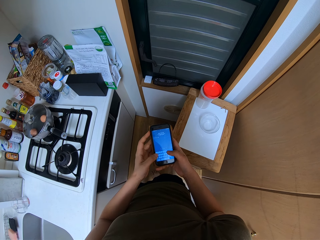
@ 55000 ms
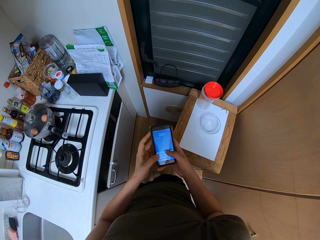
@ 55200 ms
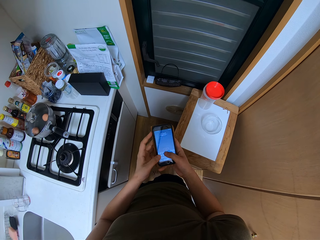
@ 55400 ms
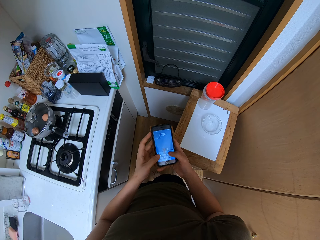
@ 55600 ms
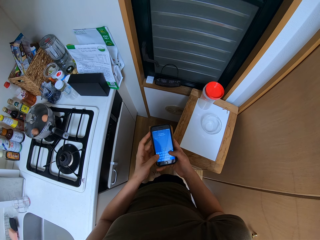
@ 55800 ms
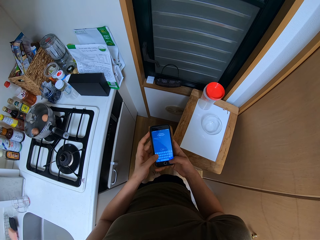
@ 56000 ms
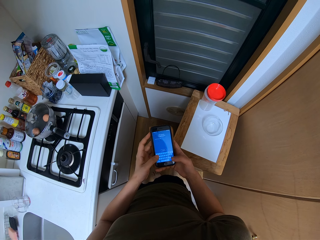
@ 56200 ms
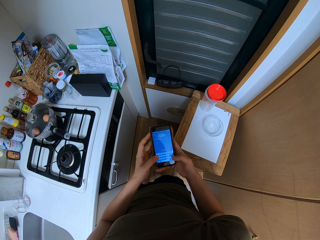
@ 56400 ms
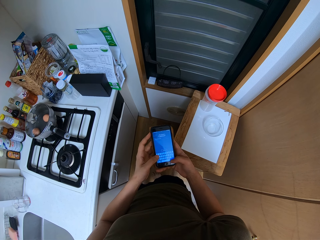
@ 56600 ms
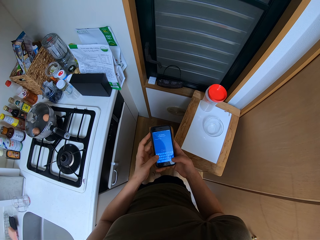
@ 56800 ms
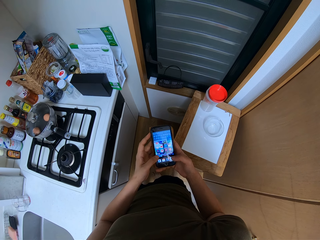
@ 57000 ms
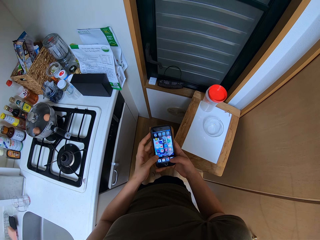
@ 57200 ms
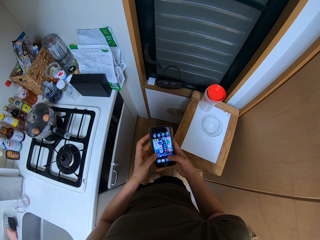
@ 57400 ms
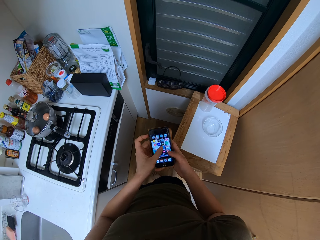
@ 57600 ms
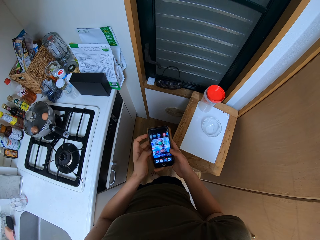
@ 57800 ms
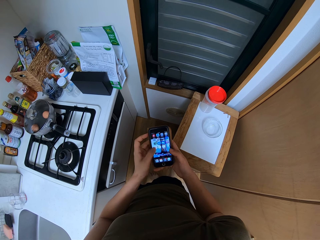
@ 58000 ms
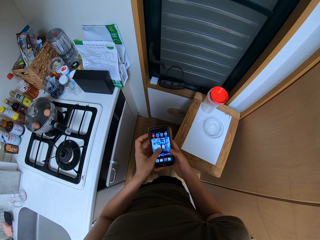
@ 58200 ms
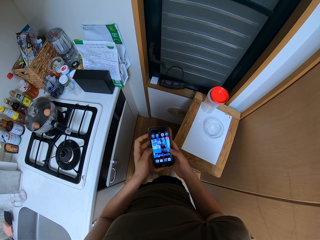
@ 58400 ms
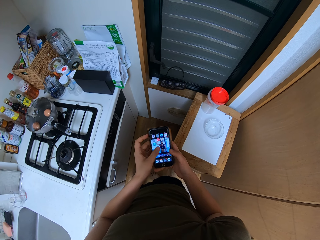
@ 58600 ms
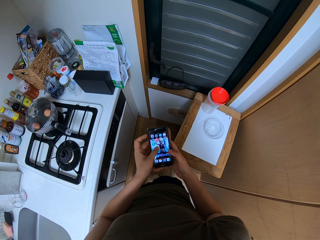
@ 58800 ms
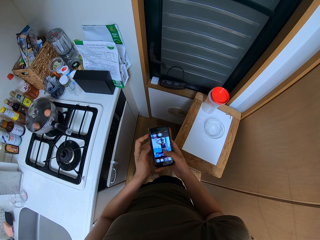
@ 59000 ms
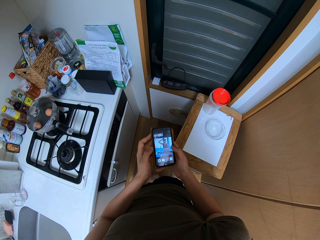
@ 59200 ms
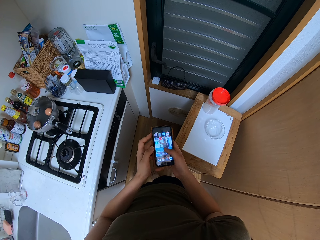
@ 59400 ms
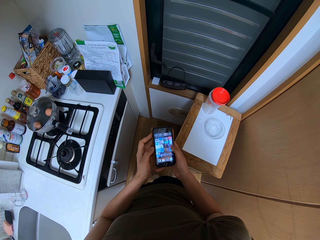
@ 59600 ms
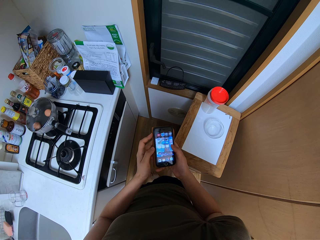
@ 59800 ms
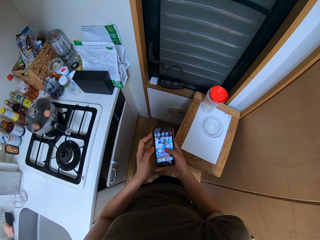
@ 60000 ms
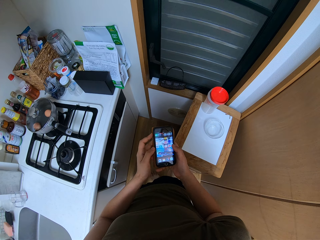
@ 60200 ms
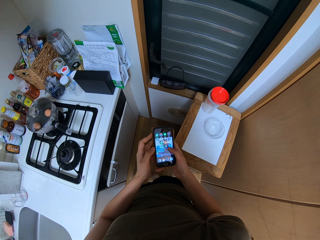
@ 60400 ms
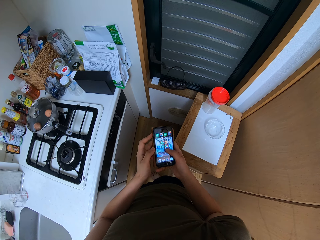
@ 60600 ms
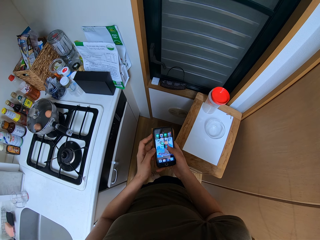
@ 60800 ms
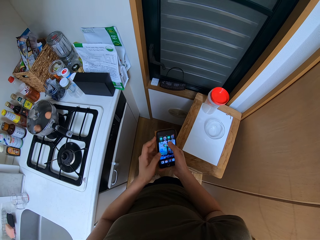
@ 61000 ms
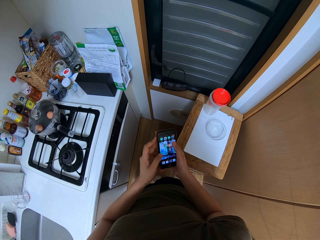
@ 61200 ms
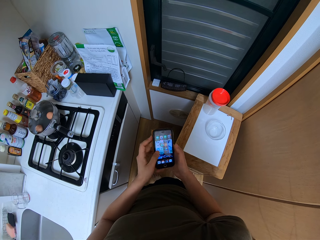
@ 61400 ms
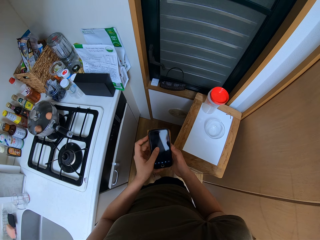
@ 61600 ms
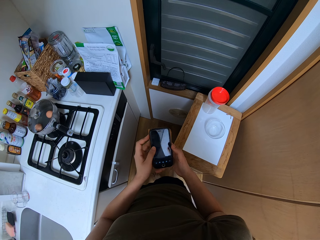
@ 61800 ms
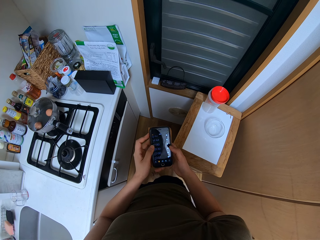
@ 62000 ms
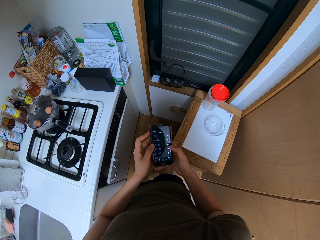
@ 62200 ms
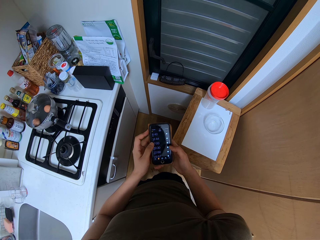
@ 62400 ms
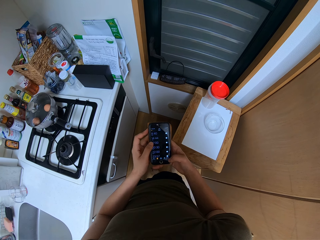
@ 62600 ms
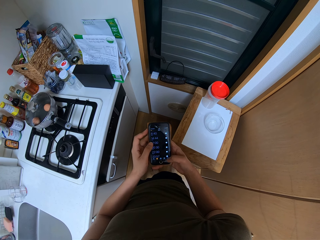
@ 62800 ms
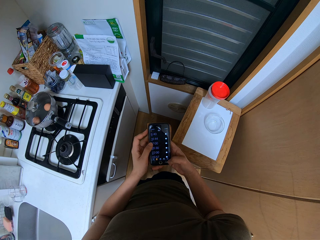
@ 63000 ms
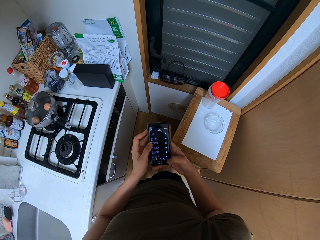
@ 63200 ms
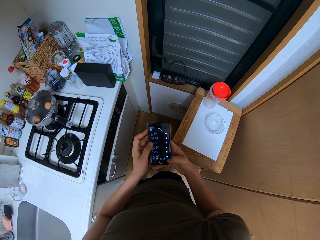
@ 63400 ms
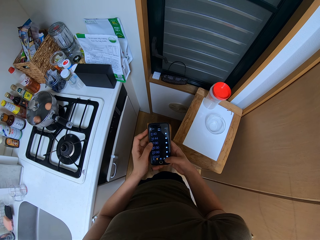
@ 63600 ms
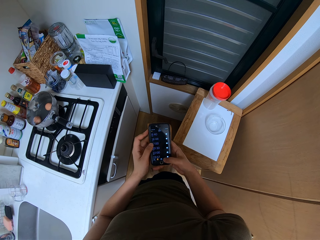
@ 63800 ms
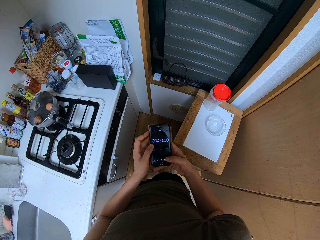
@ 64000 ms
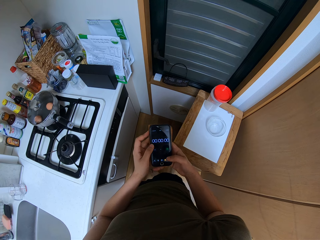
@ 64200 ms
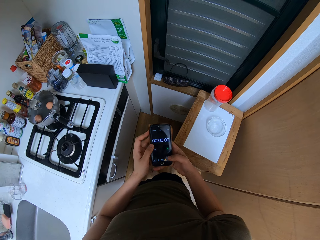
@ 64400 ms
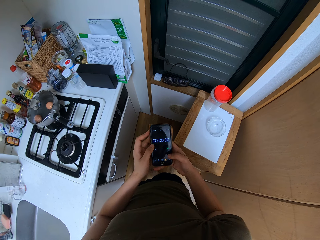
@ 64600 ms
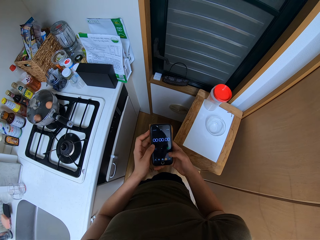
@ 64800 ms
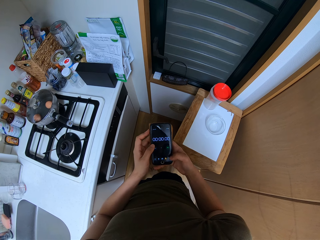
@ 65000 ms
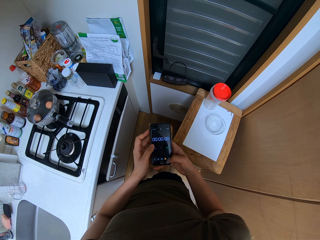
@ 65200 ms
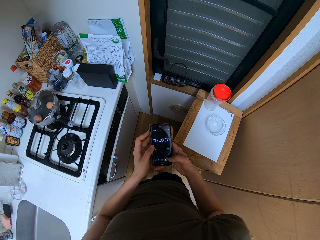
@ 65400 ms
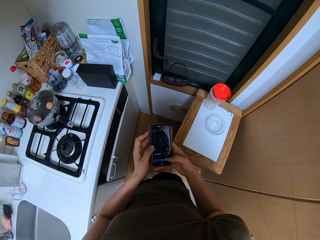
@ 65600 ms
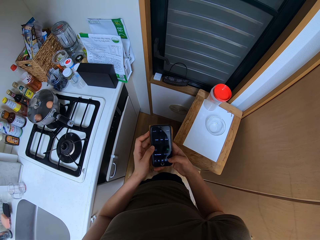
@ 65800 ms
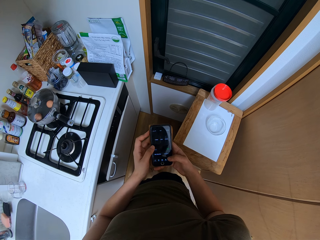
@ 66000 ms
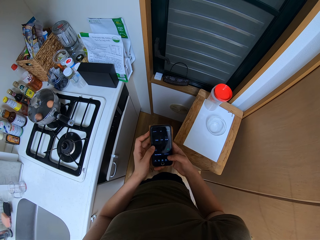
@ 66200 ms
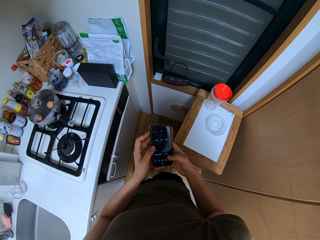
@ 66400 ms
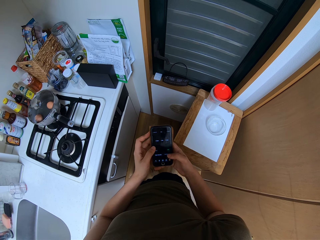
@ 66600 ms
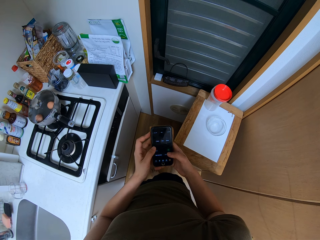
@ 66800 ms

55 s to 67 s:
The camera wearer swipes through his phone. He taps on the phone.

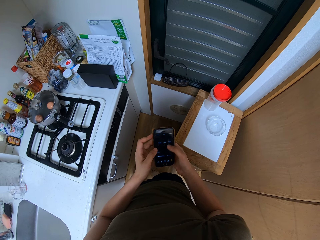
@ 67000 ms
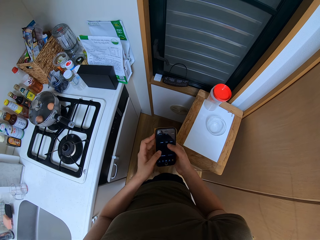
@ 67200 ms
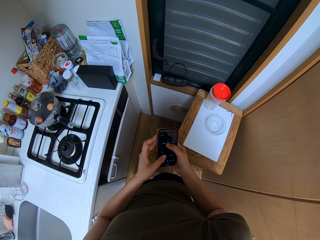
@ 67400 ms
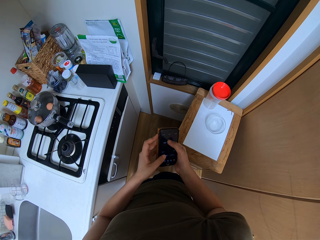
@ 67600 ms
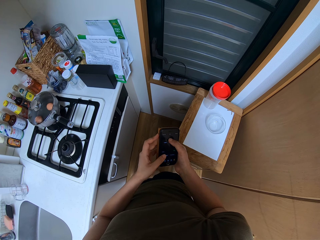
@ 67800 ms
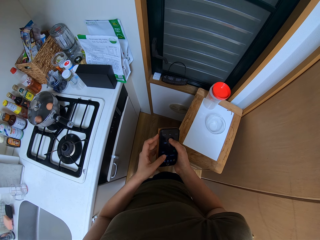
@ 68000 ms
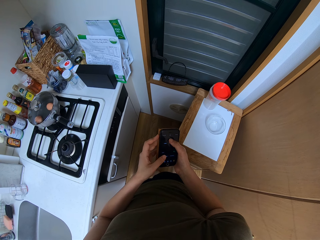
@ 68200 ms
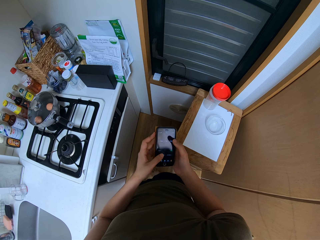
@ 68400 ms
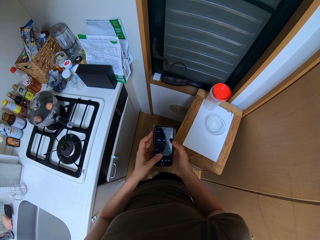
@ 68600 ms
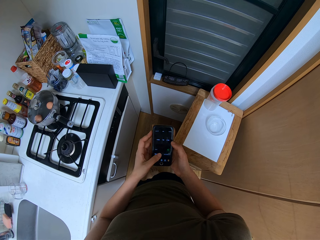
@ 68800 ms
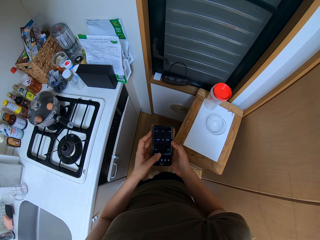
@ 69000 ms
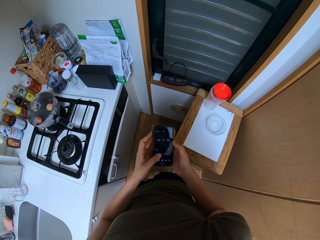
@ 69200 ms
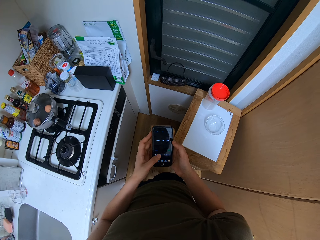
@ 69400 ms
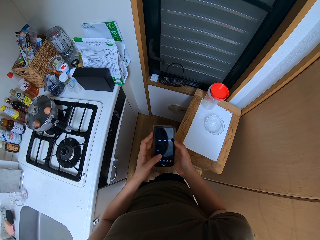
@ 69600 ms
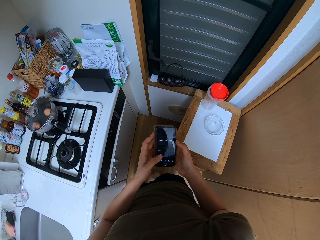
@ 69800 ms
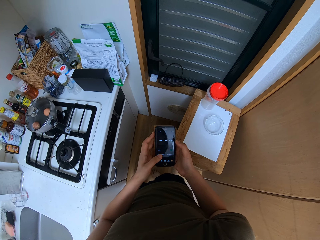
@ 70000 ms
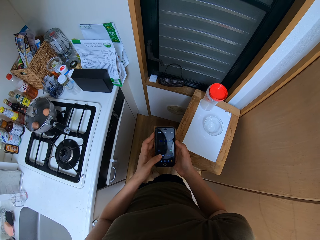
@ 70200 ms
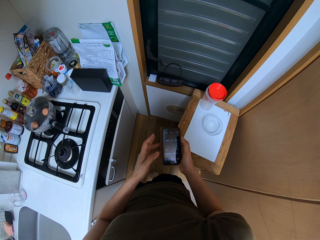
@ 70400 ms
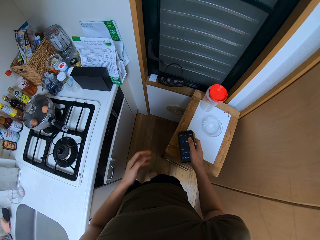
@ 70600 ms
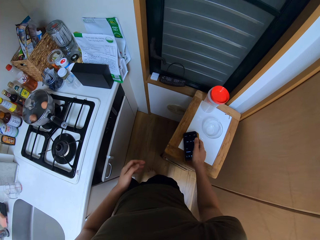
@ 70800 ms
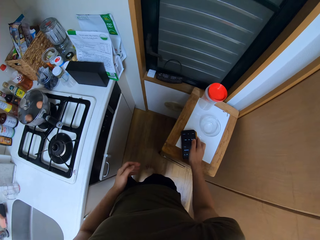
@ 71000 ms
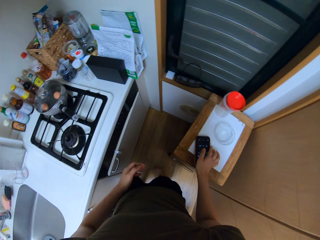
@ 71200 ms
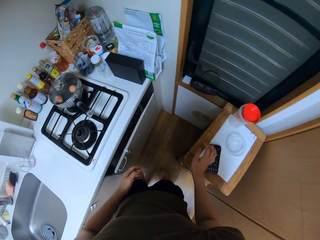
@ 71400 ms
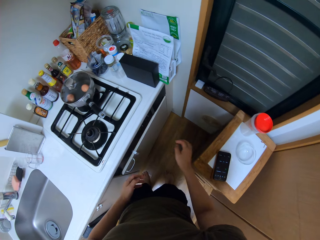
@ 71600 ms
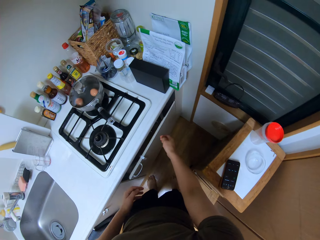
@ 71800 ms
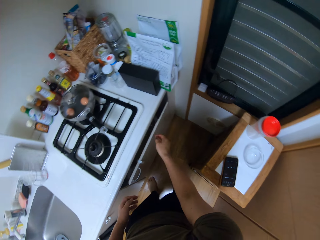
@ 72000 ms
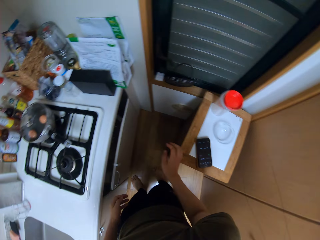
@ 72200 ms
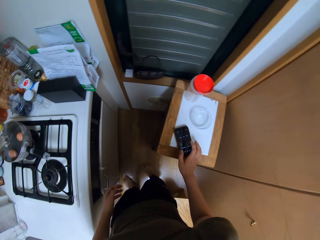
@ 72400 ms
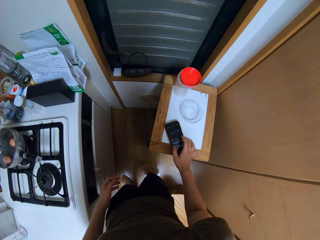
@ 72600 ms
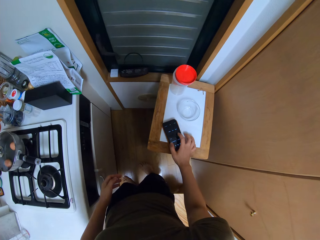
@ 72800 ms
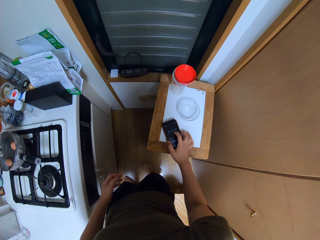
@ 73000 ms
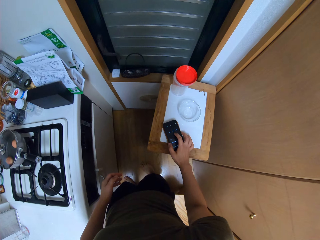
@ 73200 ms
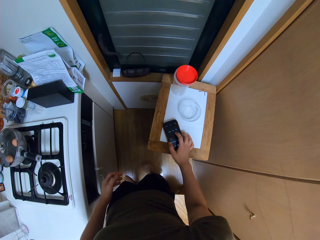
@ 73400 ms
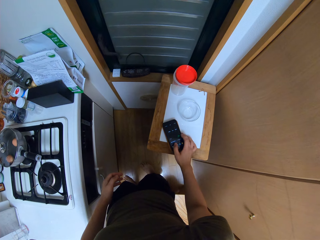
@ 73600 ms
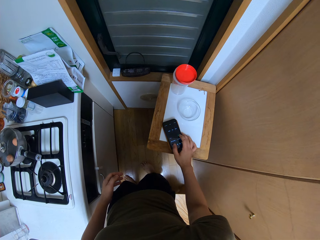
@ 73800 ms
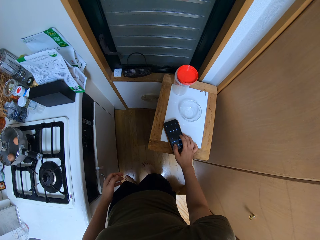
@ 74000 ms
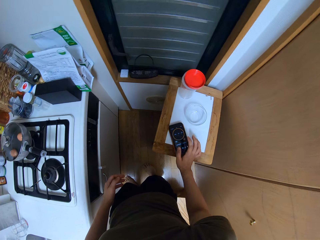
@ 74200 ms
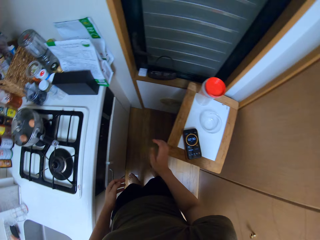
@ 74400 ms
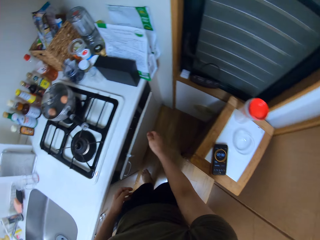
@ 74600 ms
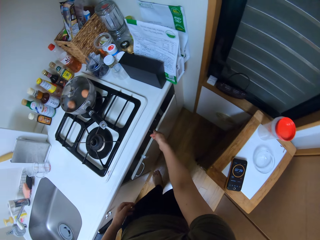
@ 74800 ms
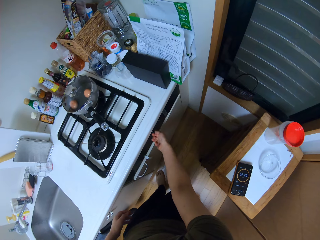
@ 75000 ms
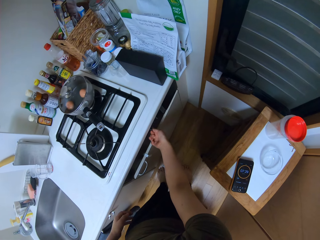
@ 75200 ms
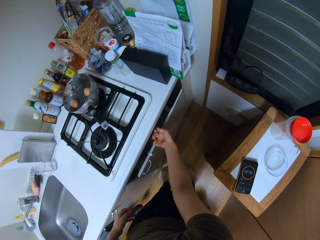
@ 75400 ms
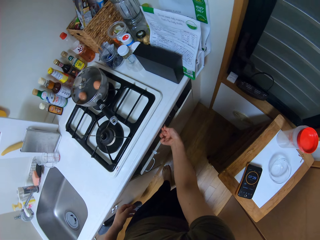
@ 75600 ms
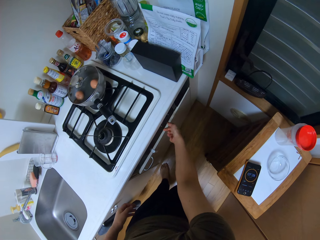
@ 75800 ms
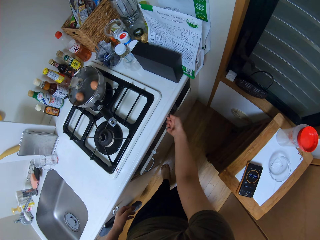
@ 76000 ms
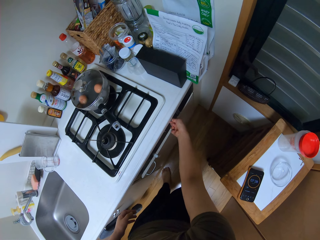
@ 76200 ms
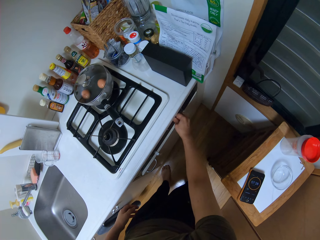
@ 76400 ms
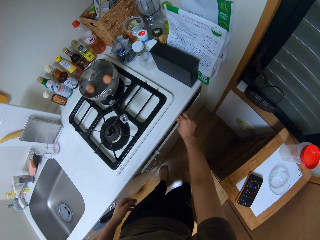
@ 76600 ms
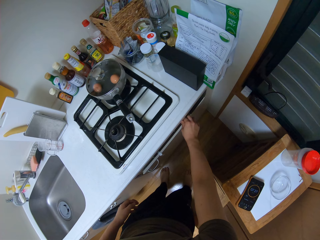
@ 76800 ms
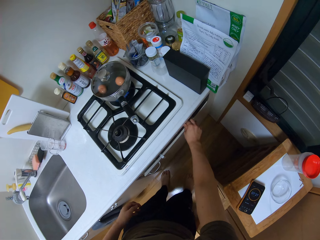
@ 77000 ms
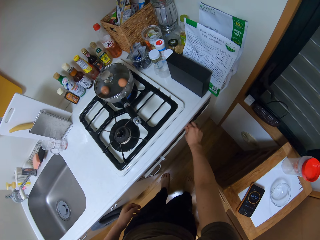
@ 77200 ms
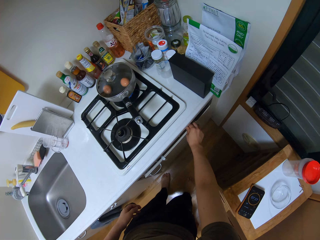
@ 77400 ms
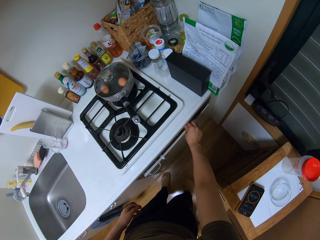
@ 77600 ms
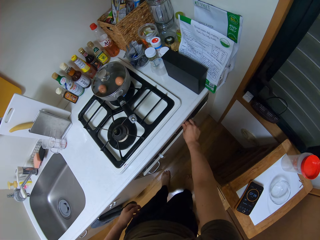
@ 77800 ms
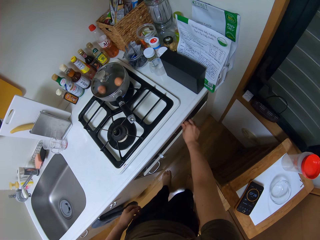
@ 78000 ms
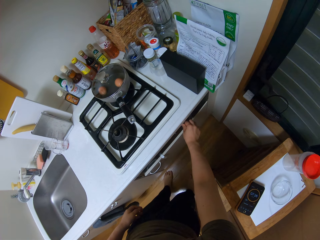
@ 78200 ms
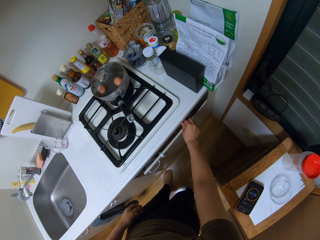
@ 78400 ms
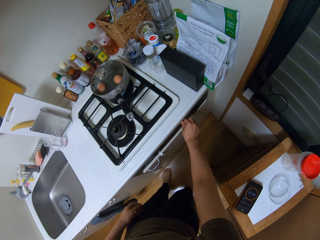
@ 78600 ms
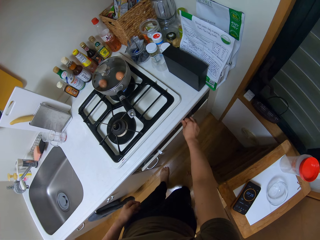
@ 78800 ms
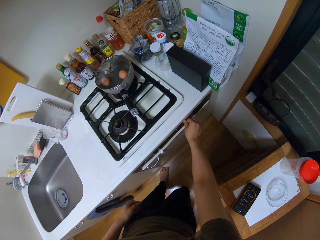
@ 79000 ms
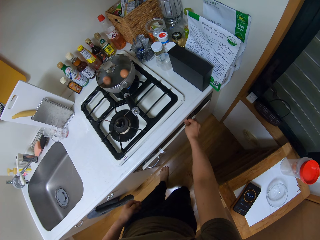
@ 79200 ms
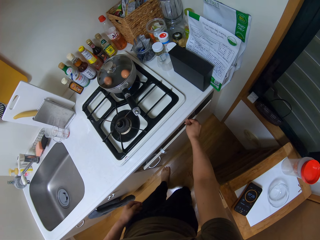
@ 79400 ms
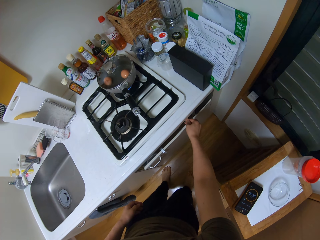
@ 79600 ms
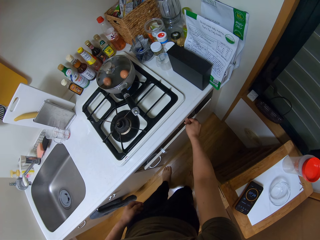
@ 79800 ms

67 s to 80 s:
The camera wearer puts the phone on the cabinet. They operate the phone. They tap on the phone. They operate the stove. They adjust the cooker.
